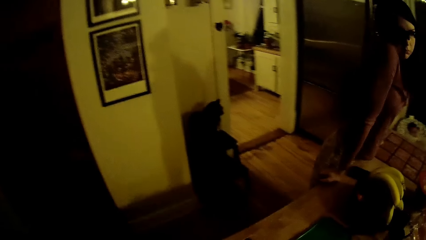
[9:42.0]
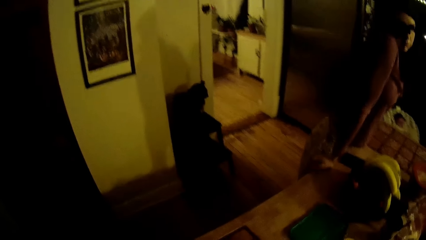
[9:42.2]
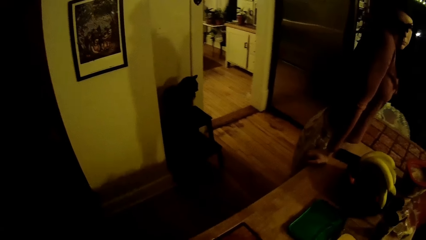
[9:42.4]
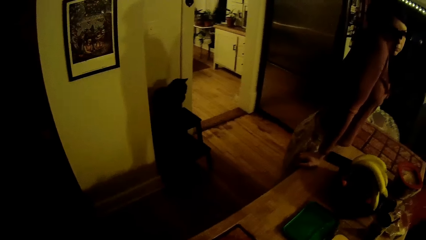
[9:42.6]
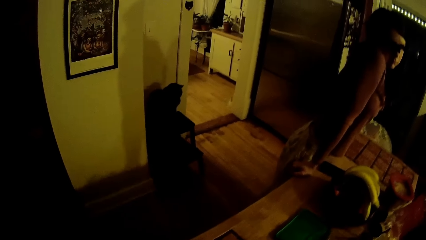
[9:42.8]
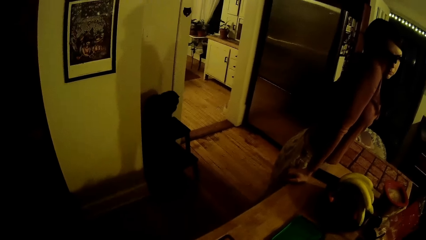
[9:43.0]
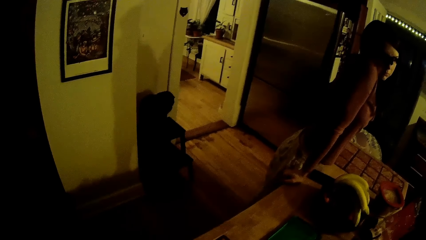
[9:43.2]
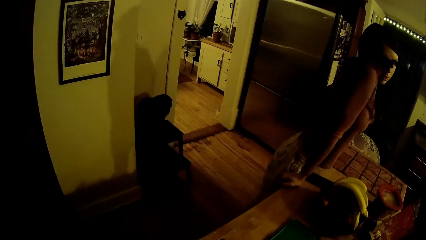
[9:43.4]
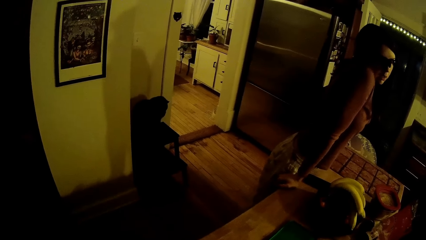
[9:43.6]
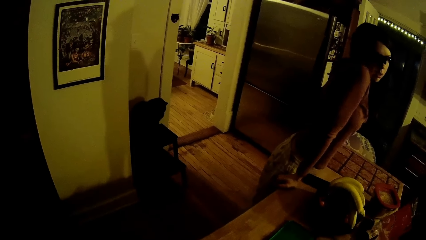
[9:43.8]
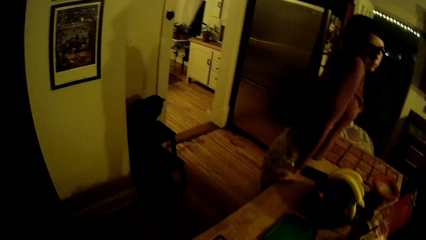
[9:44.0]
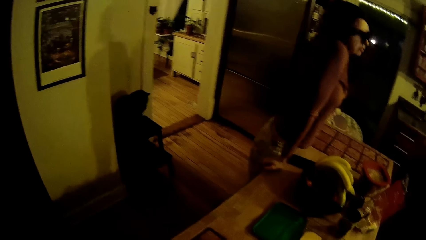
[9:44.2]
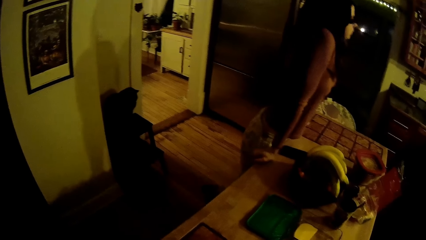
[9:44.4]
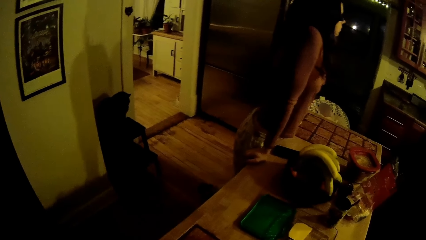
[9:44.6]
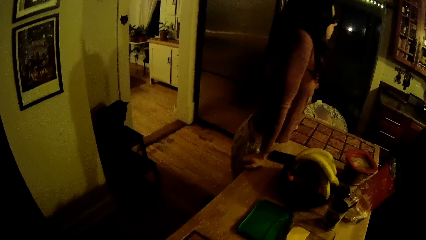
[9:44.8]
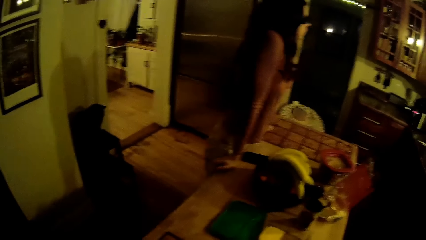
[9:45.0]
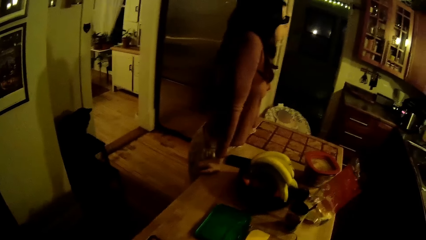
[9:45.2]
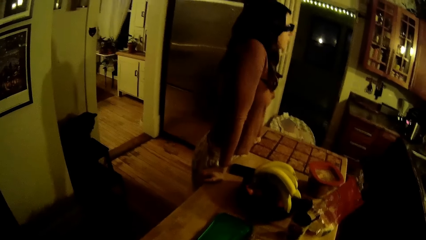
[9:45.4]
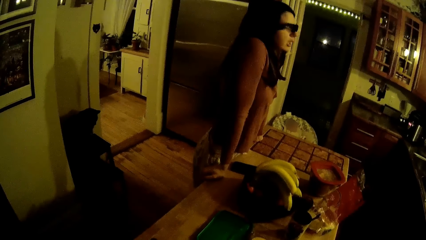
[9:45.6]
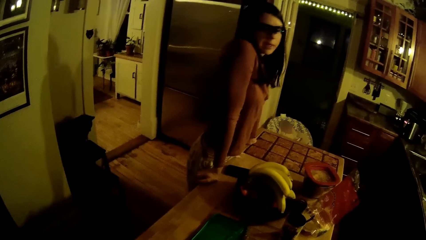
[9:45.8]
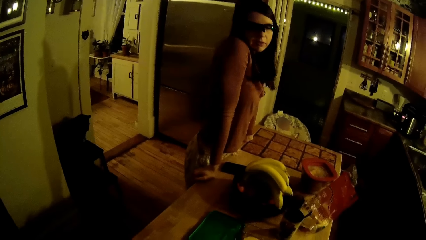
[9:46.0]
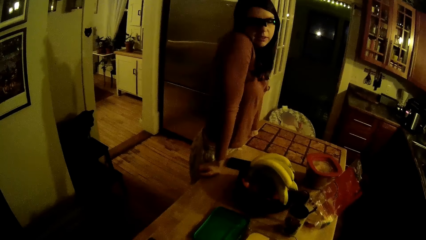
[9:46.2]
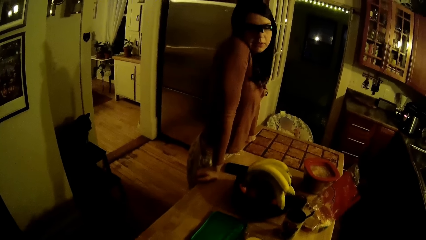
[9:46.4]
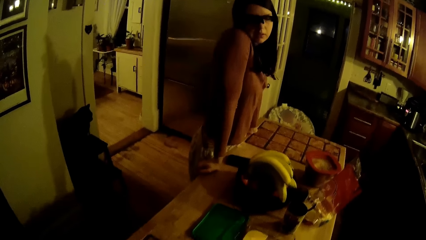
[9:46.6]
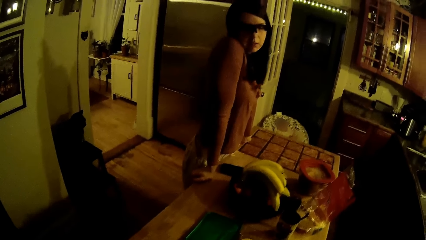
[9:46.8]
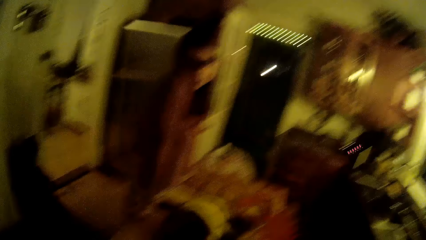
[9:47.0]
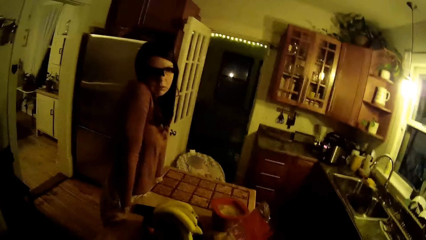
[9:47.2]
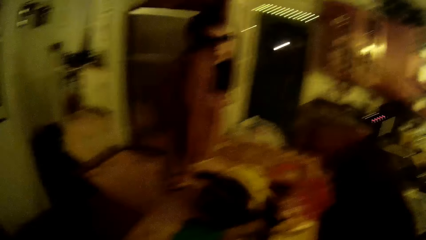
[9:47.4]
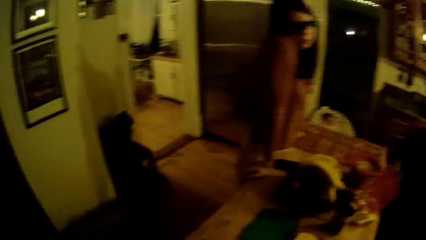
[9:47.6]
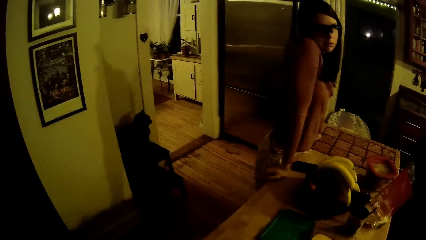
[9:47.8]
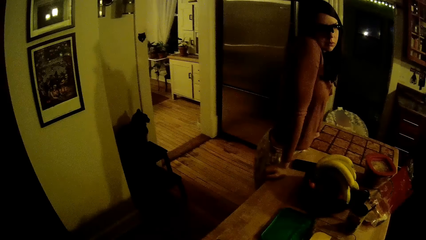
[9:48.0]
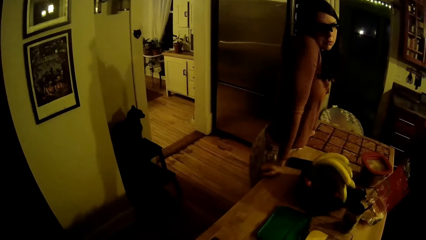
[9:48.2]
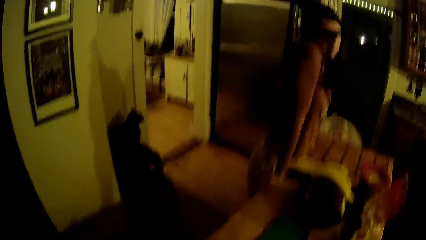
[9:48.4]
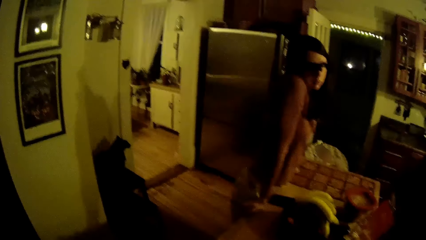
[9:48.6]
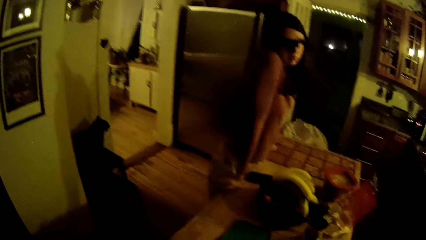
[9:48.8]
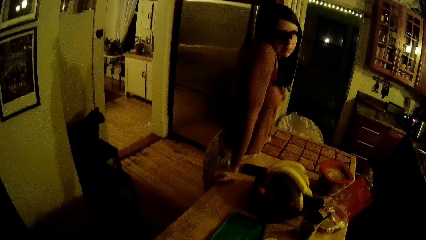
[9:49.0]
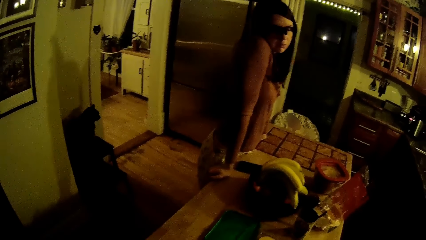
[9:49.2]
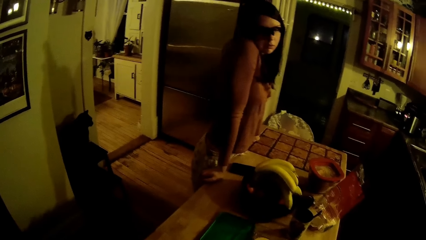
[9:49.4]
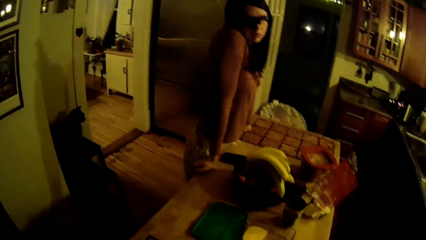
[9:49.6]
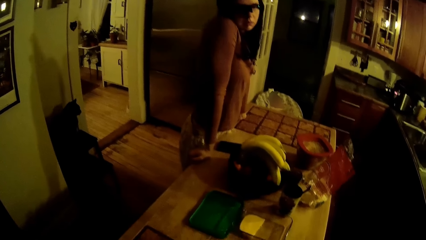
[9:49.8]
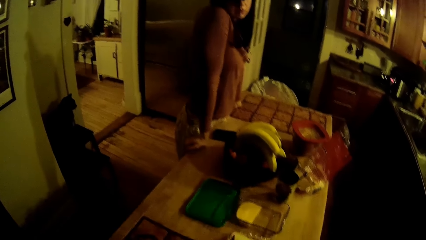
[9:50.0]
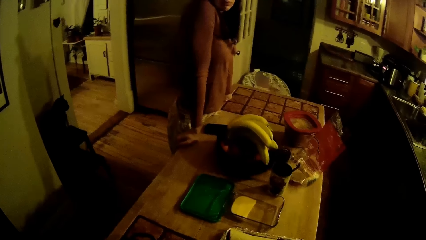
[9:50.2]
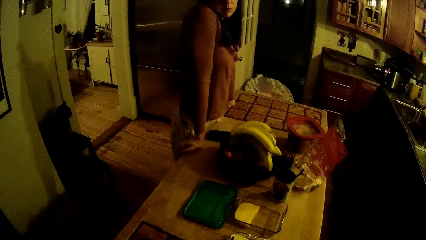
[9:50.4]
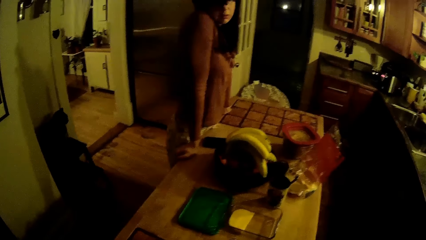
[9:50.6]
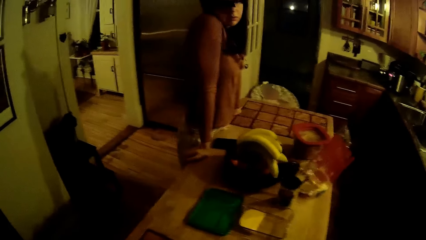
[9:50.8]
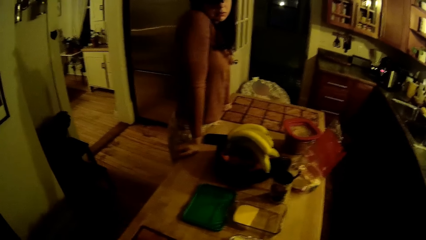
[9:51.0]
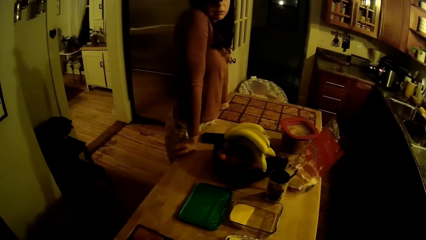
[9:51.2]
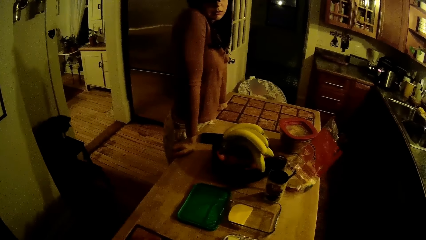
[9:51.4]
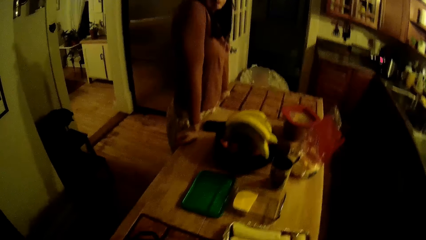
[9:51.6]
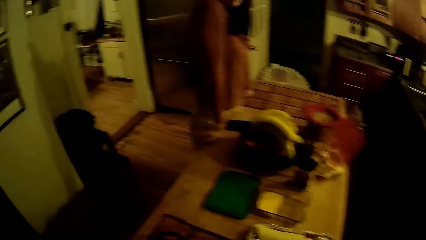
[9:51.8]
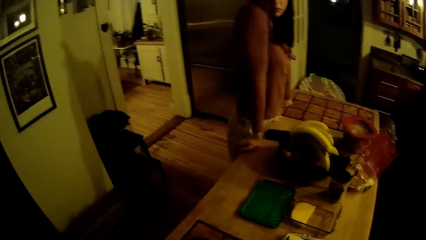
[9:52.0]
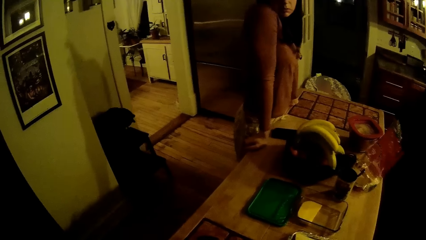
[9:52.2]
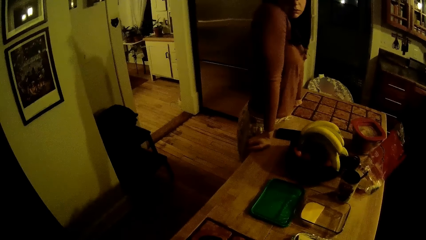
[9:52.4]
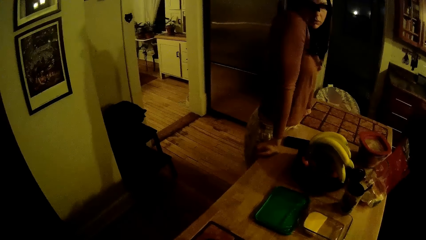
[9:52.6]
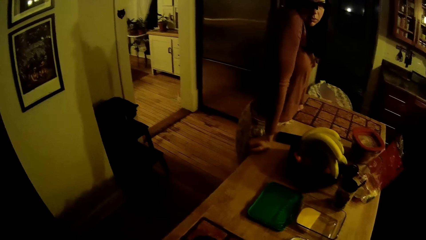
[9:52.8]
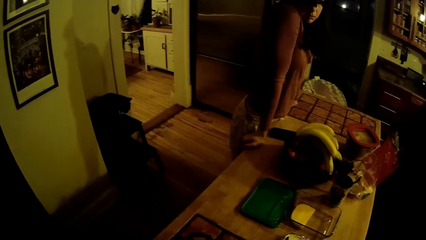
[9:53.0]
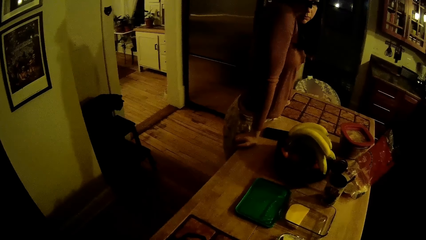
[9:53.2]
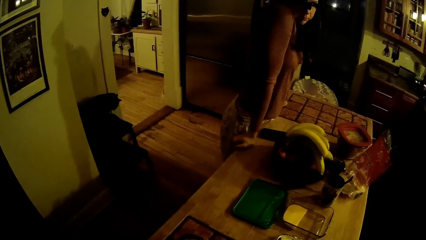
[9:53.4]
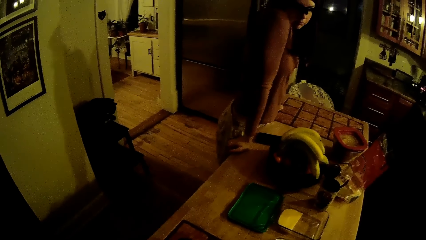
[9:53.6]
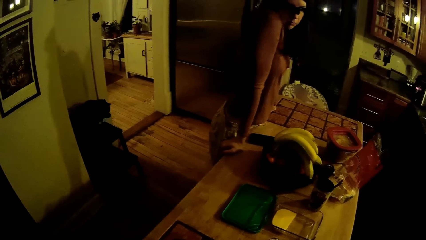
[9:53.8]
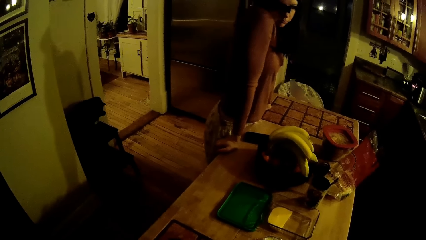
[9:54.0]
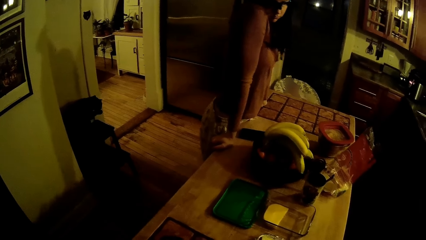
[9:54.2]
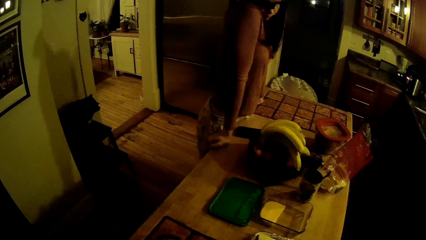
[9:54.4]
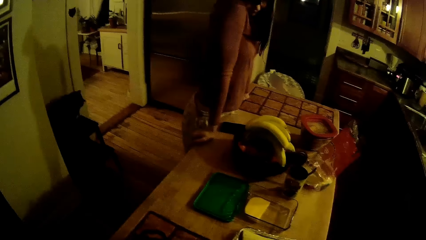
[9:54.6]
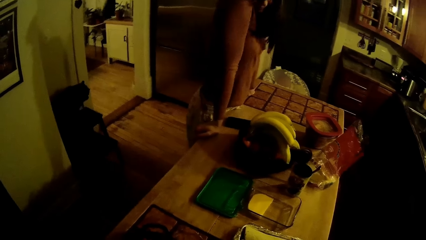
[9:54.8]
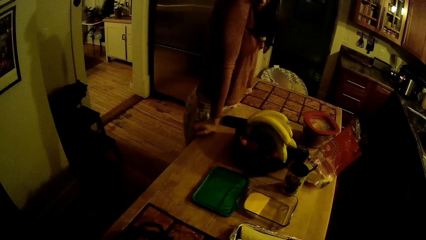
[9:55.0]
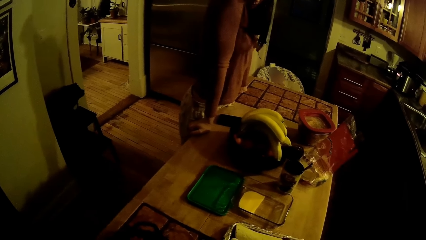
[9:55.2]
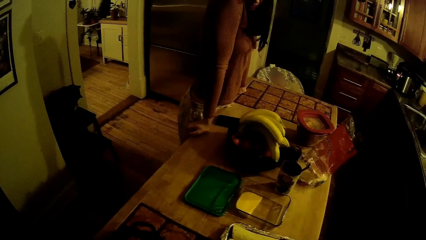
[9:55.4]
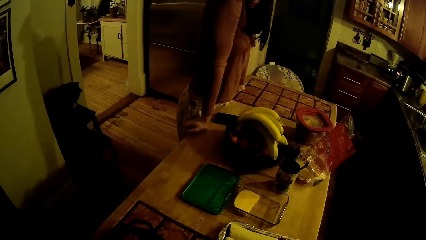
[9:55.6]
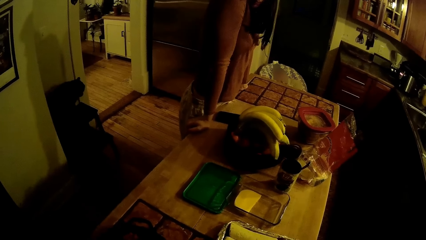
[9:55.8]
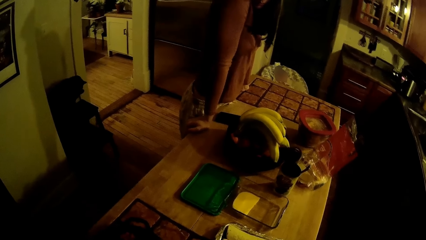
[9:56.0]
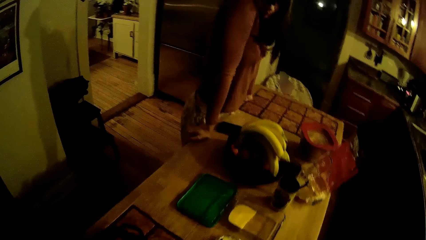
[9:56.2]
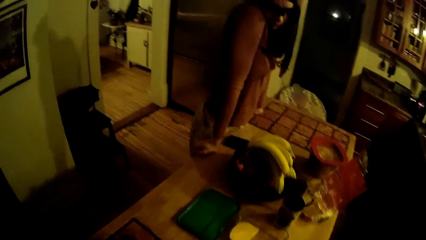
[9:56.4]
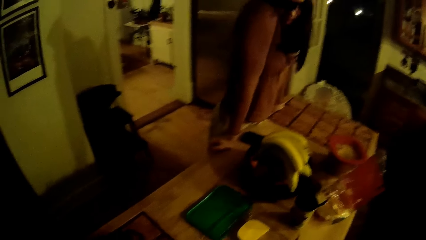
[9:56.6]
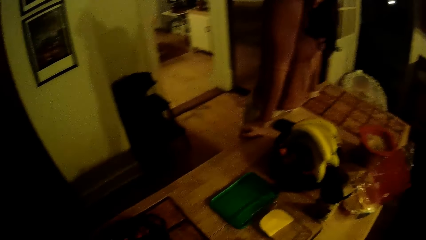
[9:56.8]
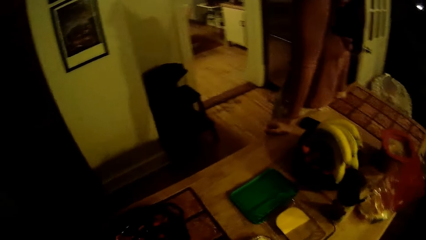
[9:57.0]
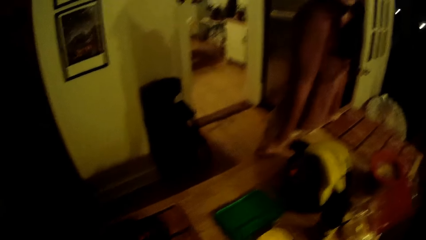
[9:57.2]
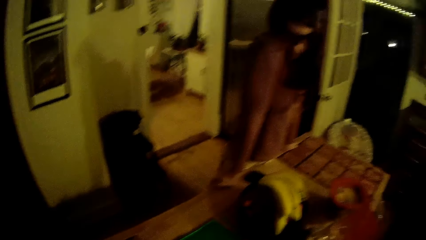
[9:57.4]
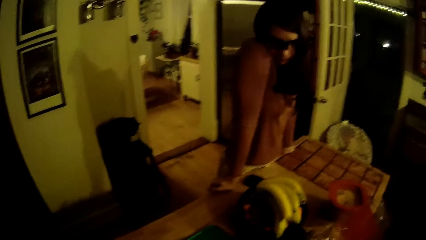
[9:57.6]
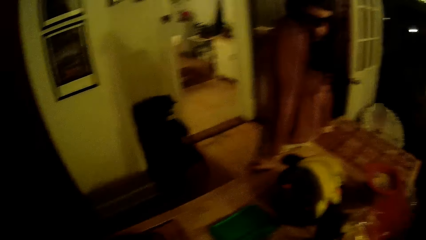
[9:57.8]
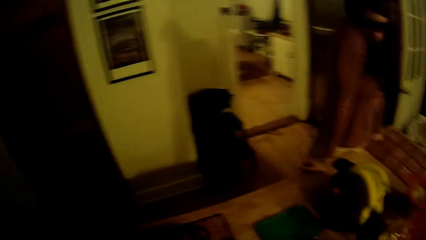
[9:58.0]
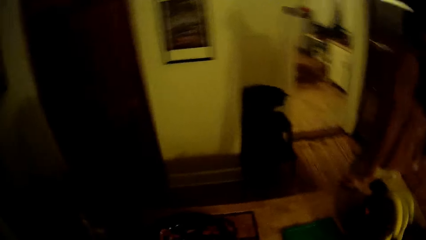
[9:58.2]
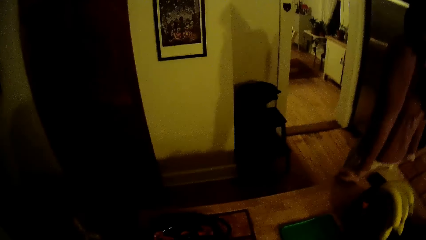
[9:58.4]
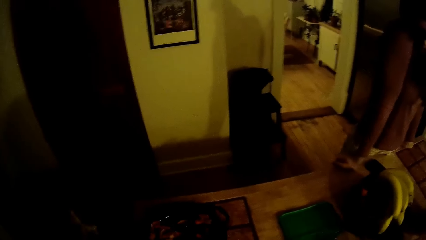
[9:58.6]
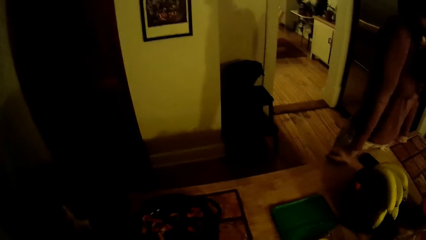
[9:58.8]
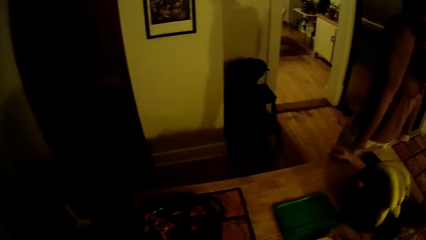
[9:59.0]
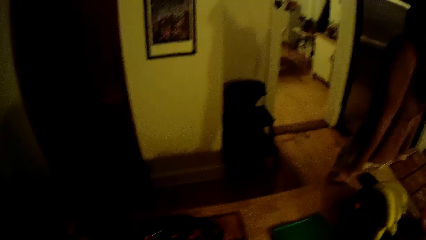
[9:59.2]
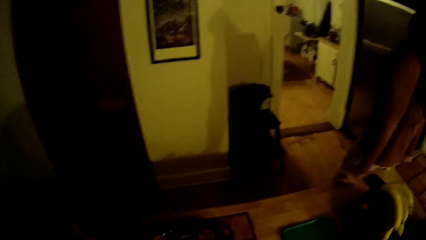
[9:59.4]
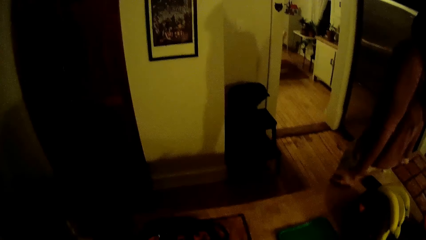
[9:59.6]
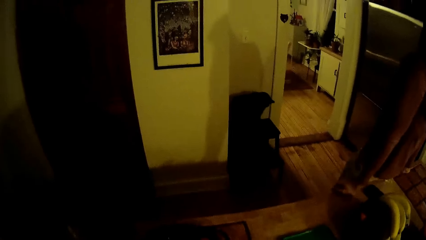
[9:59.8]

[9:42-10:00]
The camera wearer looks at the woman. The woman interacts with the camera wearer in the kitchen. The woman turns her head, stares at the camera wearer. The camera wearer looks at the table.
